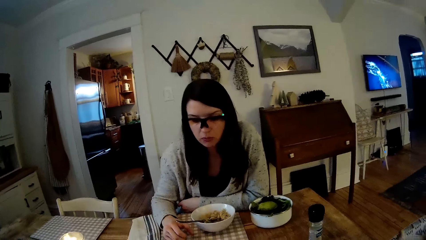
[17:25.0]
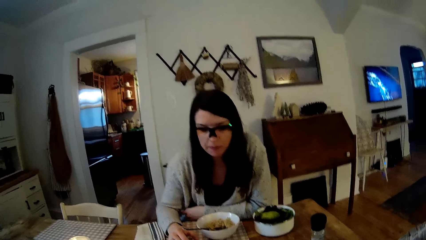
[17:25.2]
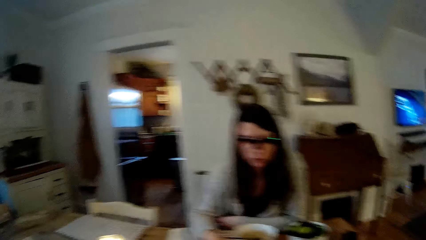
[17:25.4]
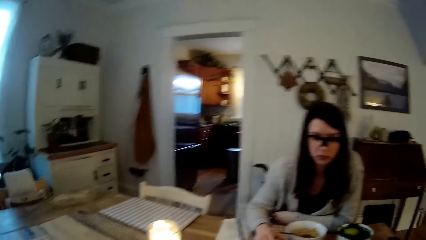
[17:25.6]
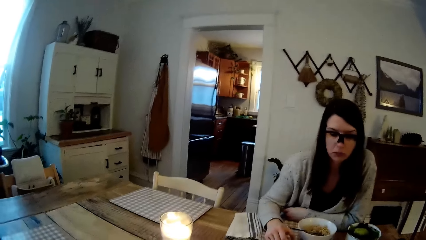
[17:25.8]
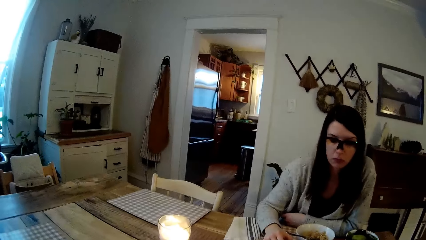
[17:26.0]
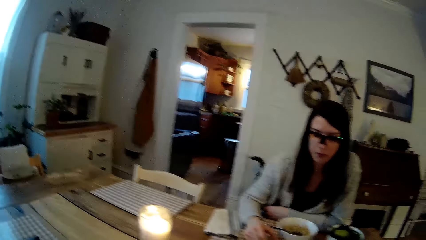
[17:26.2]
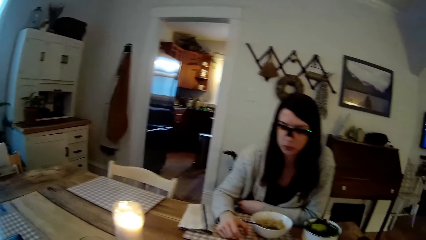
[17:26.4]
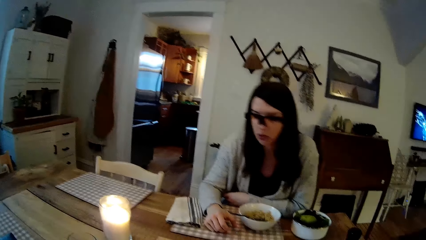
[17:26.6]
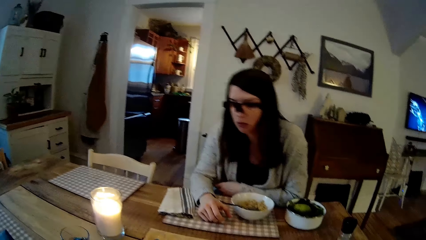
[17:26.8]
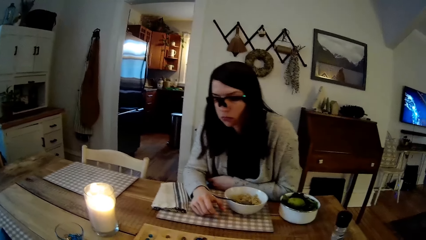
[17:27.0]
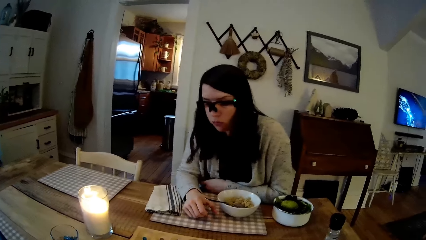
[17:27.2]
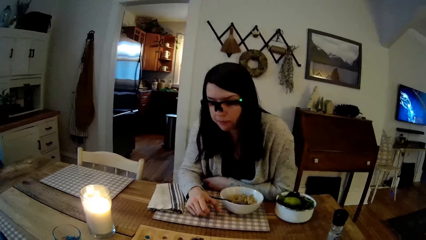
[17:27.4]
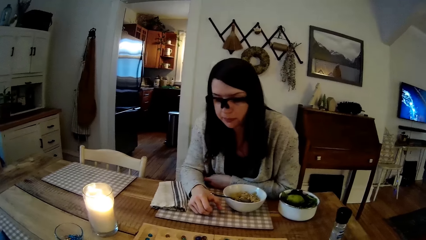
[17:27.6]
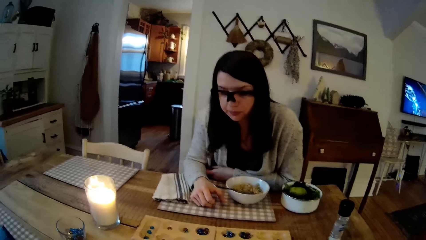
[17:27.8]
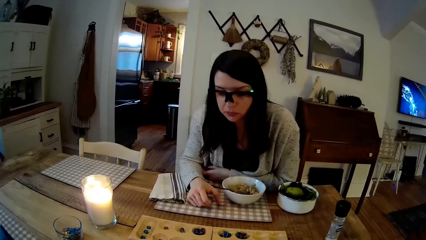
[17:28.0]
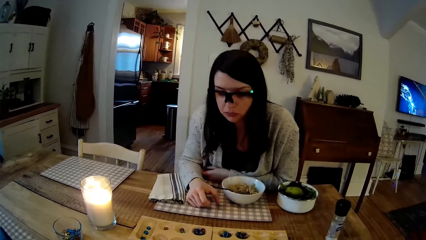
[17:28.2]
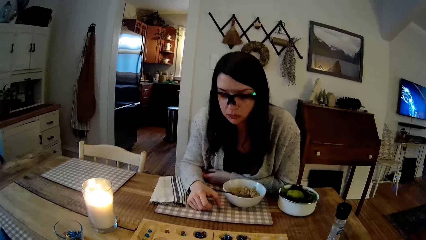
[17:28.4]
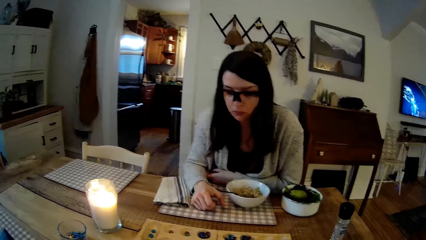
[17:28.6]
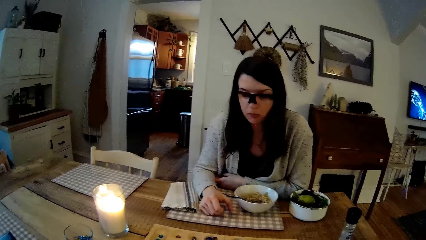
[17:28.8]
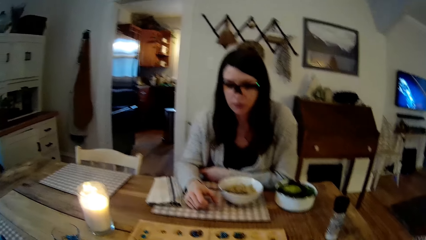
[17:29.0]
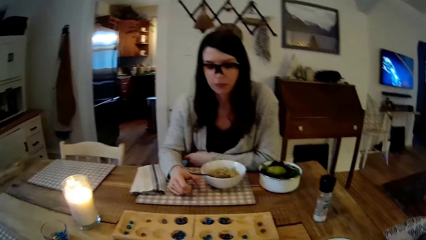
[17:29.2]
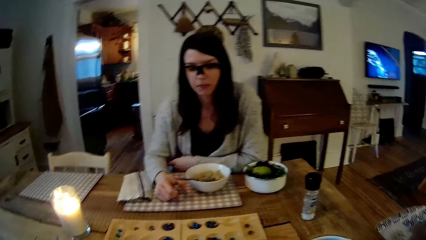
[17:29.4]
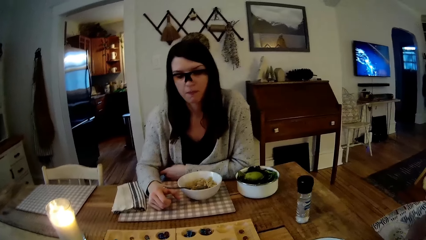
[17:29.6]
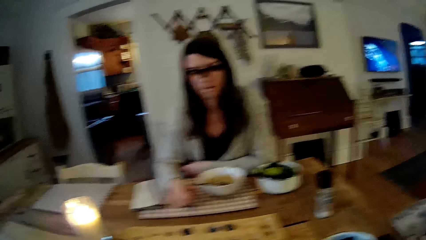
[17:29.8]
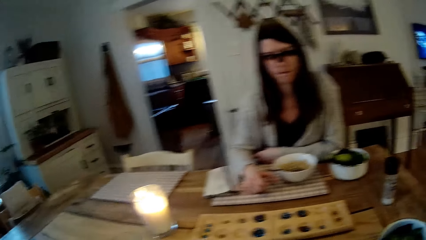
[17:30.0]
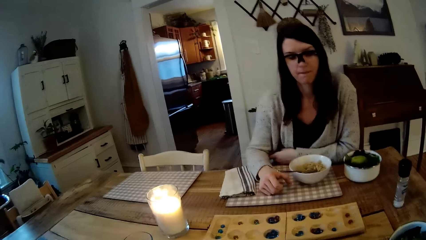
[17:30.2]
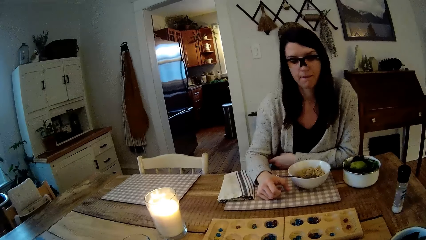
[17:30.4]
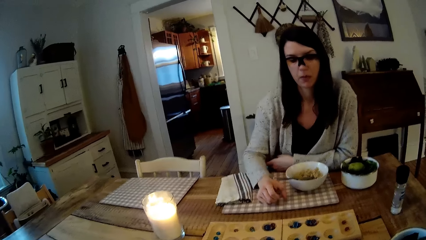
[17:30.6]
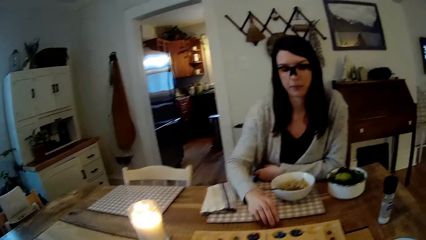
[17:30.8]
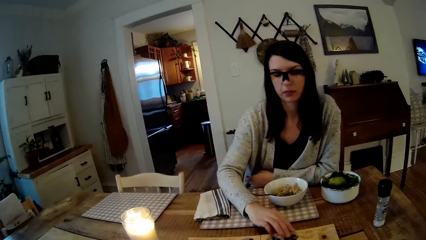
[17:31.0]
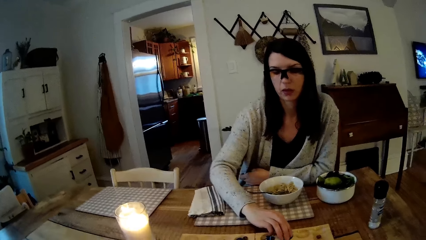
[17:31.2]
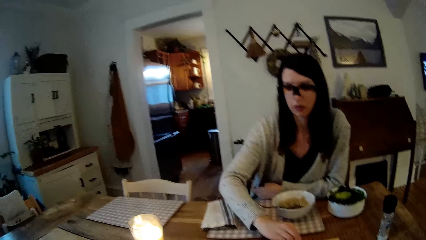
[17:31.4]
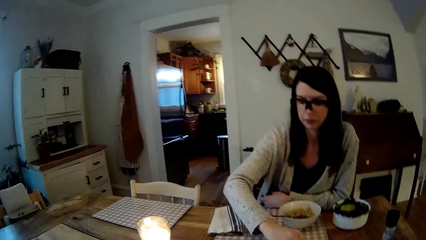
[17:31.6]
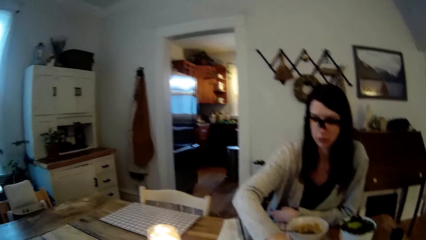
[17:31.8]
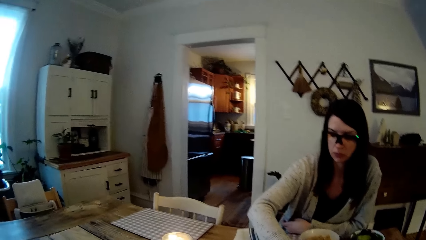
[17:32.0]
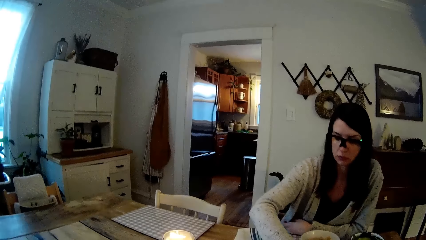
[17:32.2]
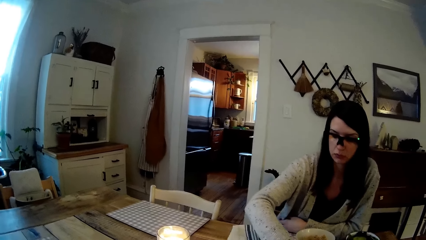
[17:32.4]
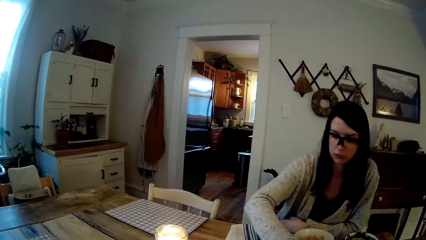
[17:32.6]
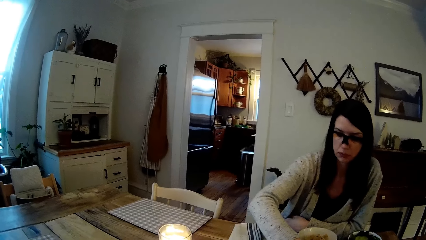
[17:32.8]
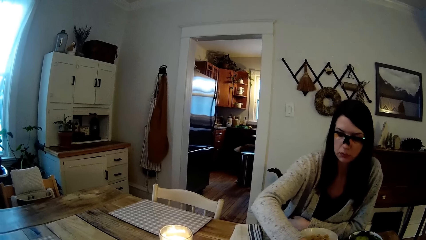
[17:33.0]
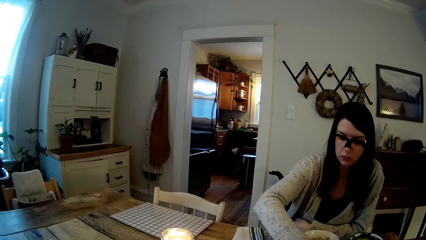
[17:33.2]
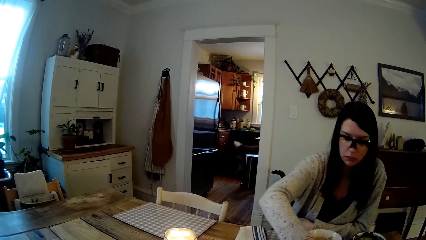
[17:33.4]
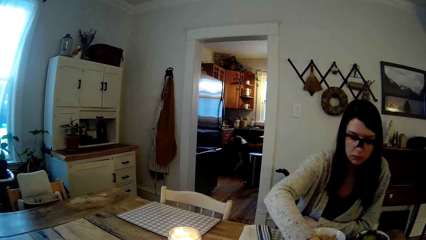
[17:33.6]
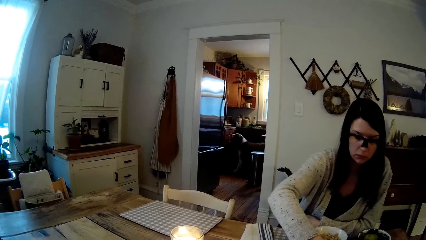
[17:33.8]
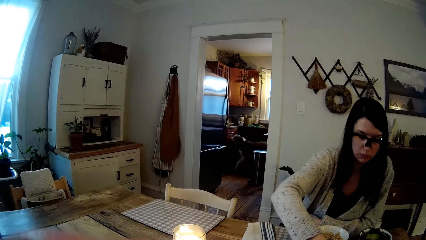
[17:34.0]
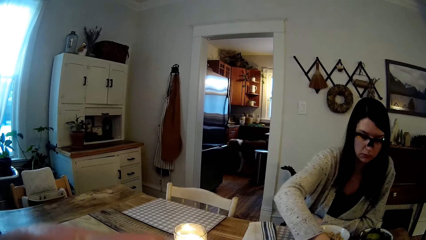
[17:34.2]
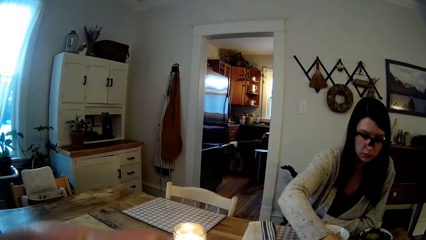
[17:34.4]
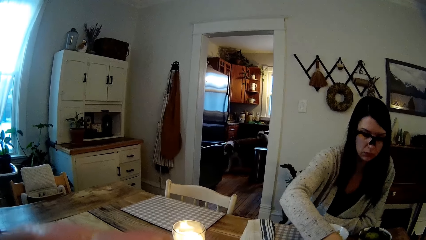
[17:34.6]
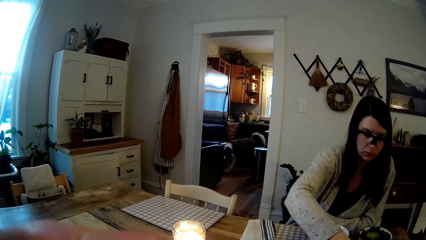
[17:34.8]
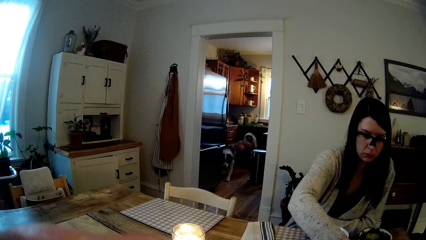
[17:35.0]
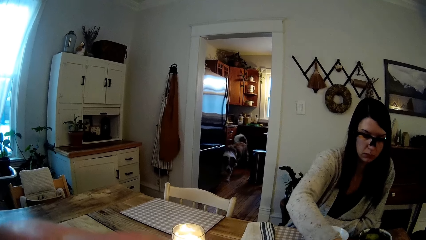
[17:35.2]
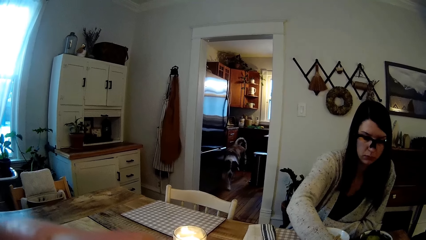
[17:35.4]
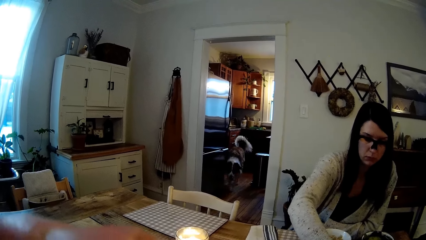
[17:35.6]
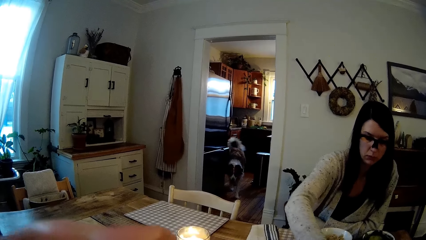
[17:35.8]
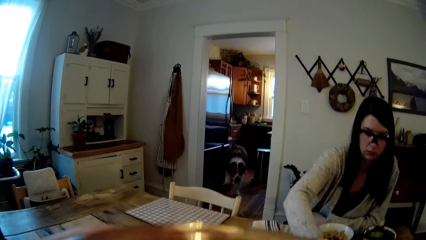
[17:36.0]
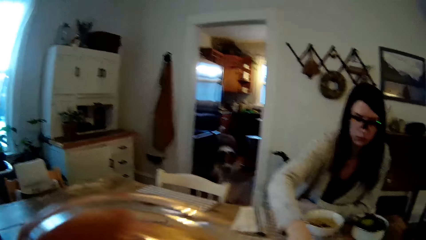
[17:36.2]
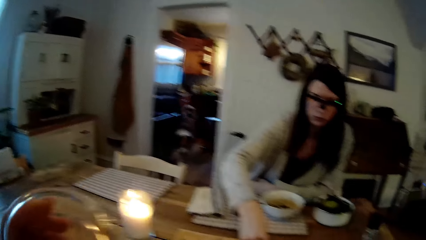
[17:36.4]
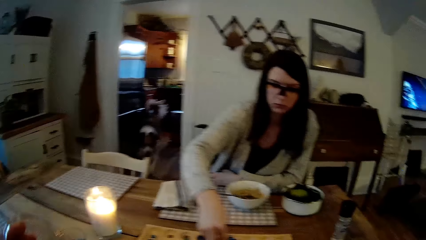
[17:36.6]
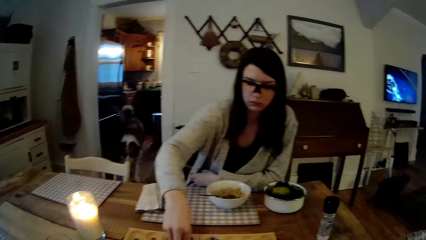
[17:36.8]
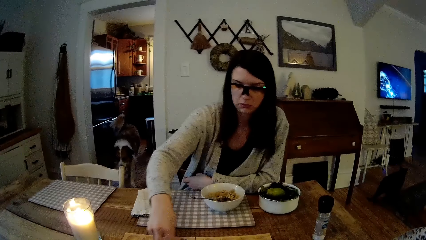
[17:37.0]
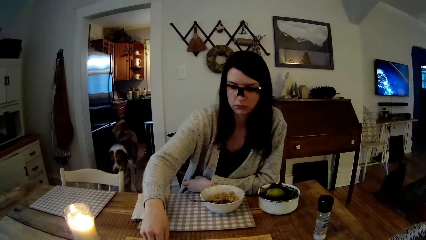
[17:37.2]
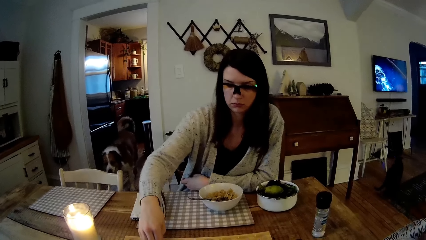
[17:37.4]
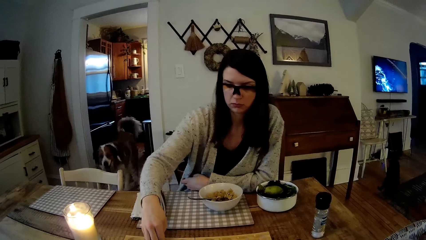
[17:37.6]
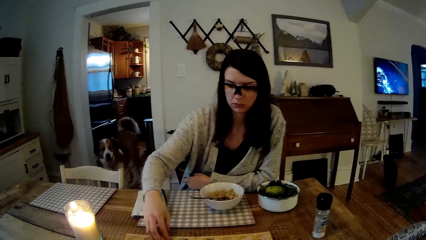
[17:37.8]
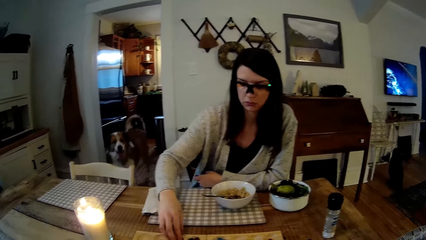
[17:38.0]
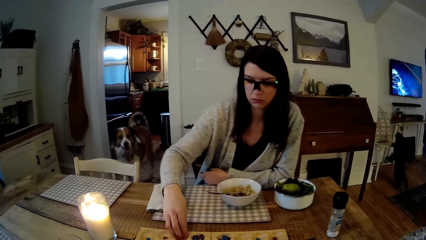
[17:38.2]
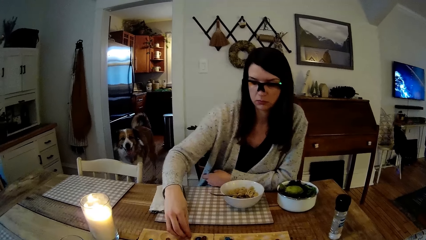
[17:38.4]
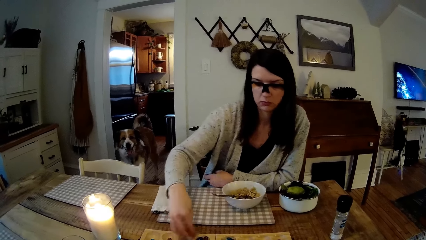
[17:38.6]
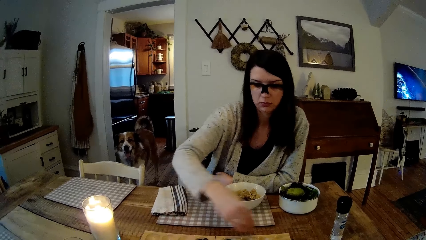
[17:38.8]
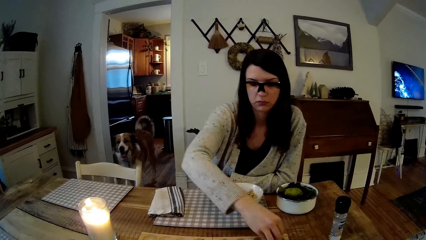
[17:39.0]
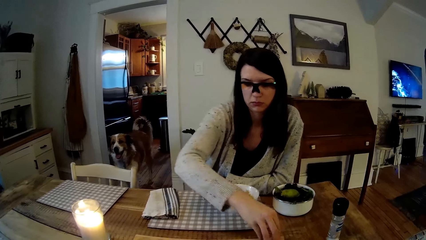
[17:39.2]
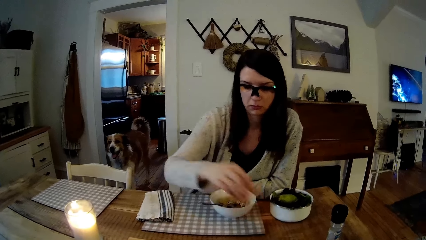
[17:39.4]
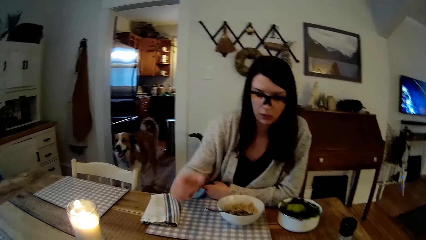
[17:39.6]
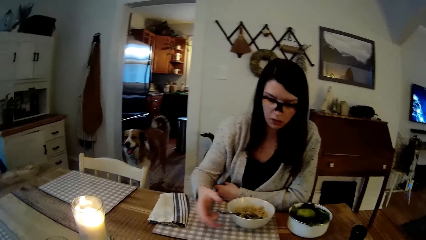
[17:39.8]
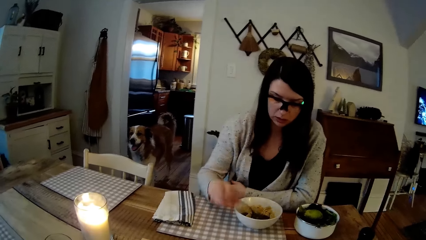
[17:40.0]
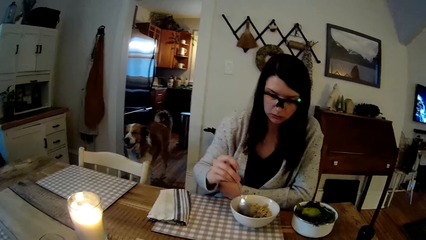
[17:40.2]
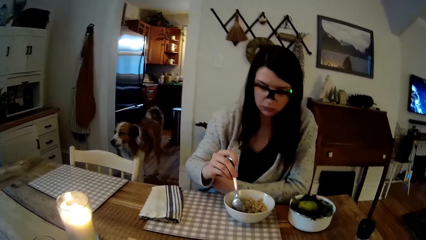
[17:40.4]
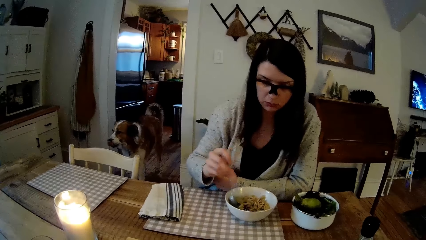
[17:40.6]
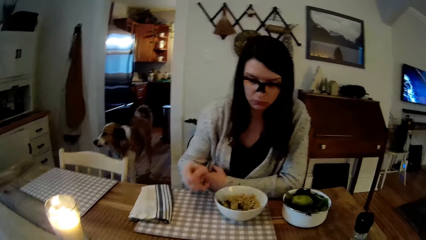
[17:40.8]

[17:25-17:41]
The woman plays the mancala game with mancala seeds in her right hand. The woman scoops the food.
